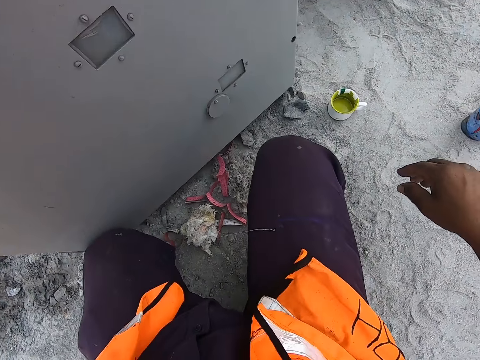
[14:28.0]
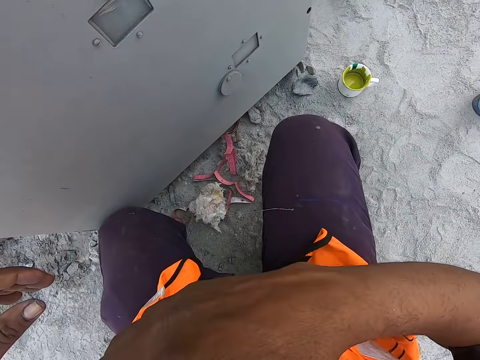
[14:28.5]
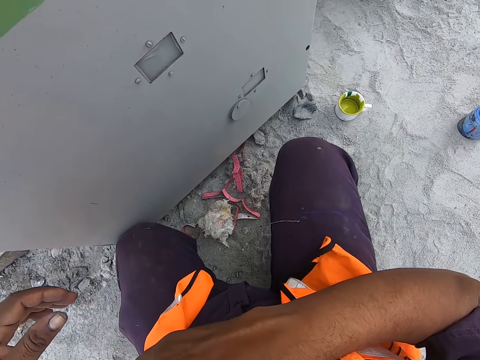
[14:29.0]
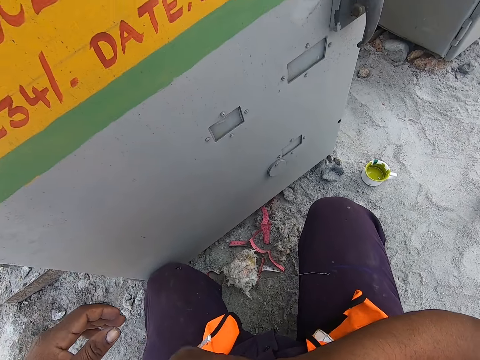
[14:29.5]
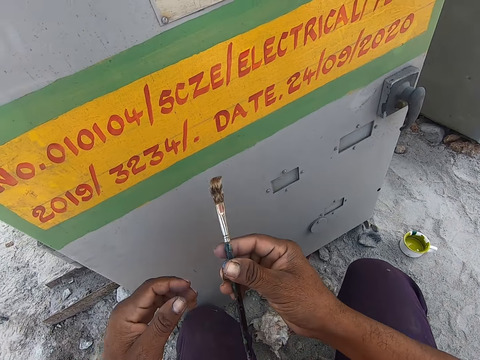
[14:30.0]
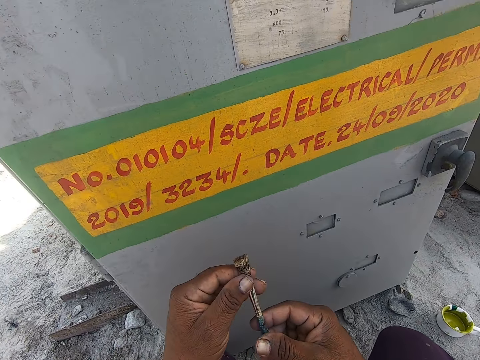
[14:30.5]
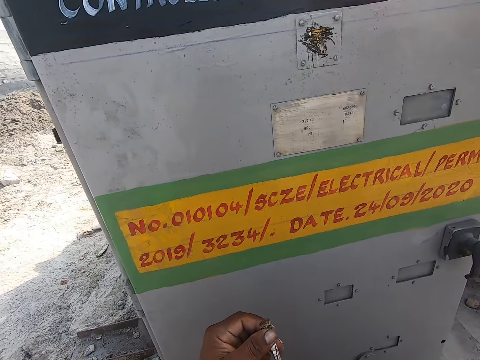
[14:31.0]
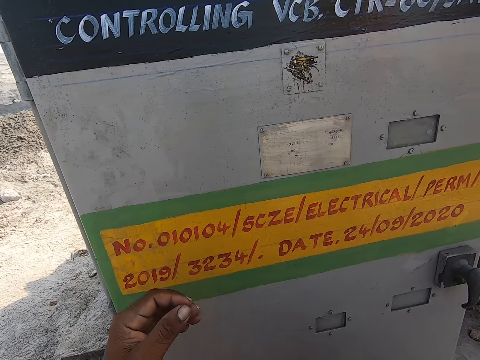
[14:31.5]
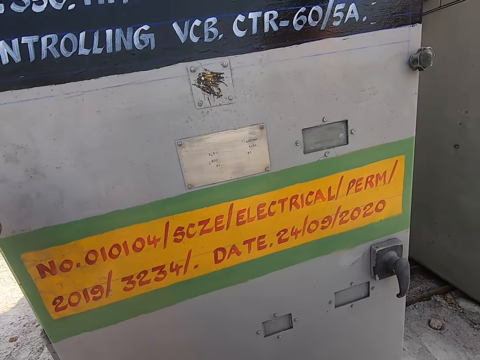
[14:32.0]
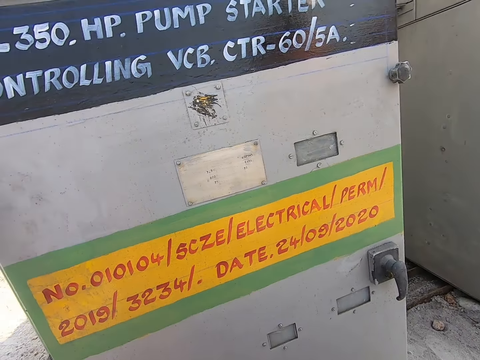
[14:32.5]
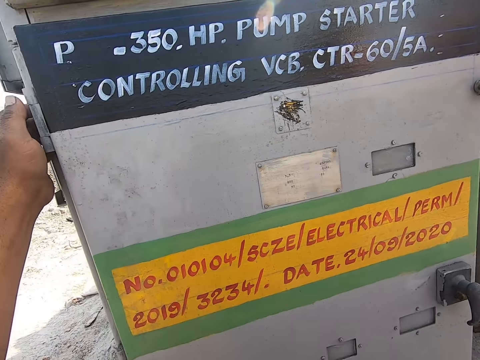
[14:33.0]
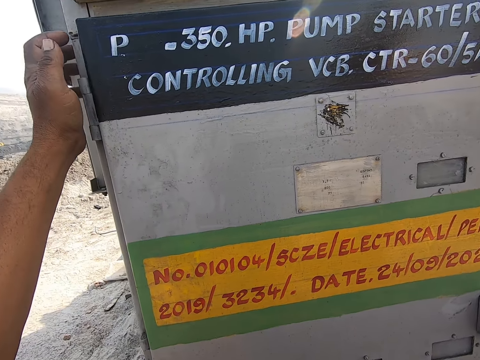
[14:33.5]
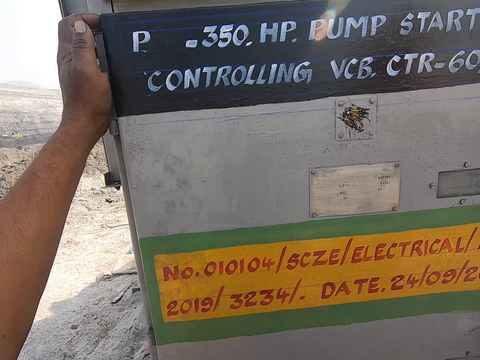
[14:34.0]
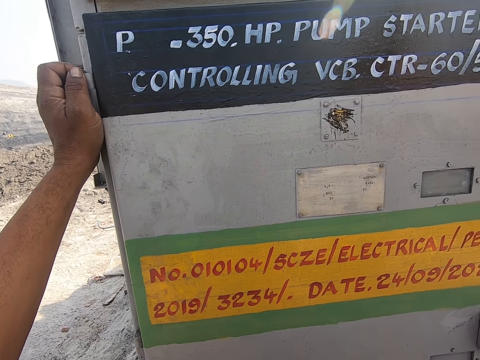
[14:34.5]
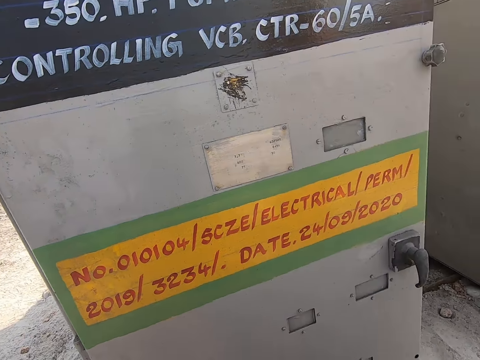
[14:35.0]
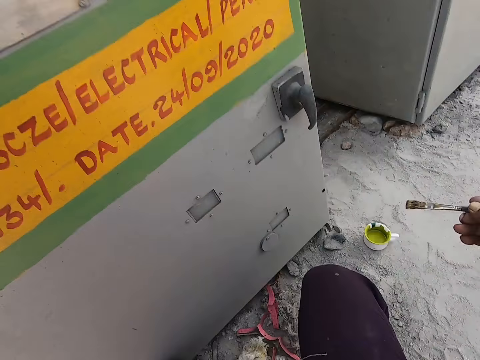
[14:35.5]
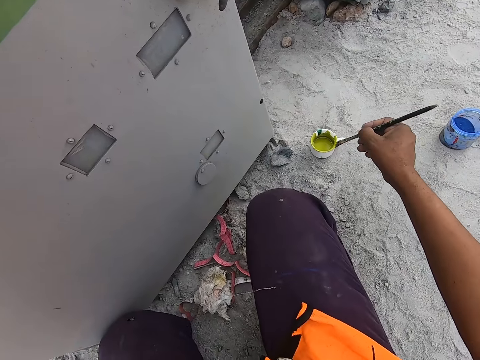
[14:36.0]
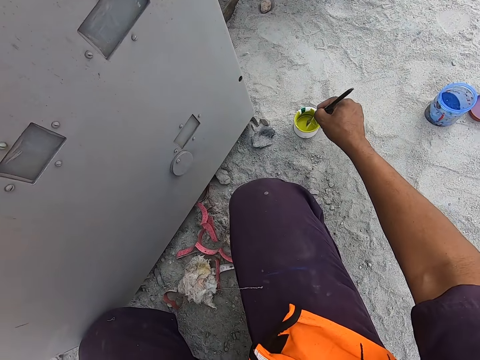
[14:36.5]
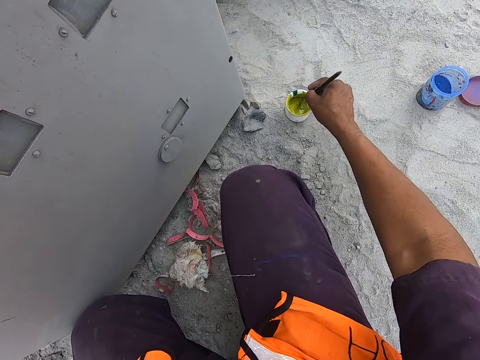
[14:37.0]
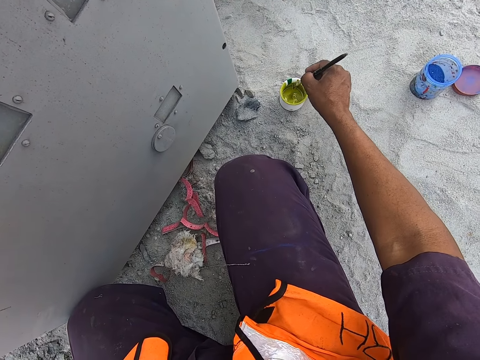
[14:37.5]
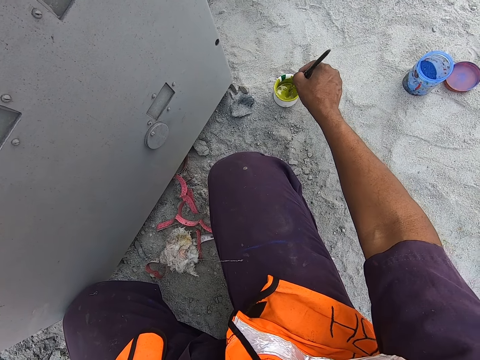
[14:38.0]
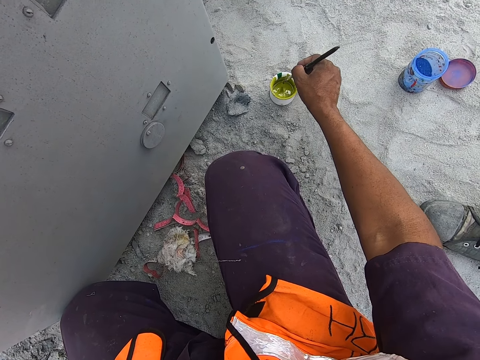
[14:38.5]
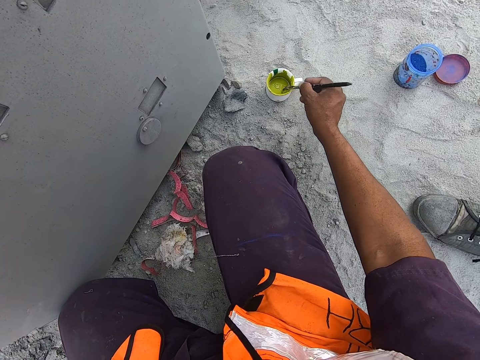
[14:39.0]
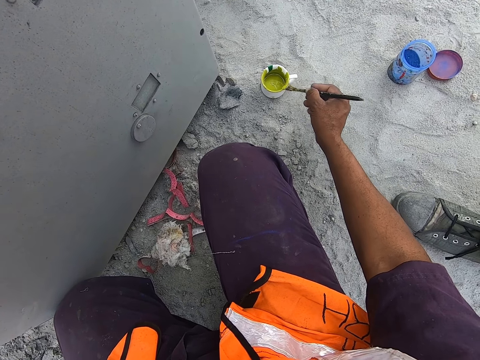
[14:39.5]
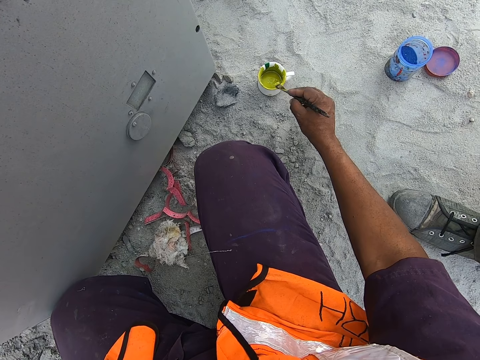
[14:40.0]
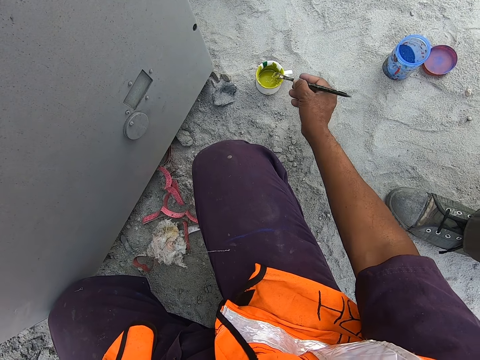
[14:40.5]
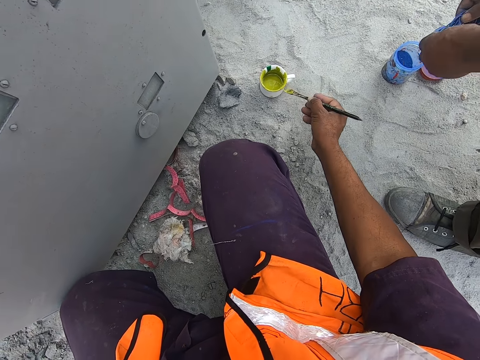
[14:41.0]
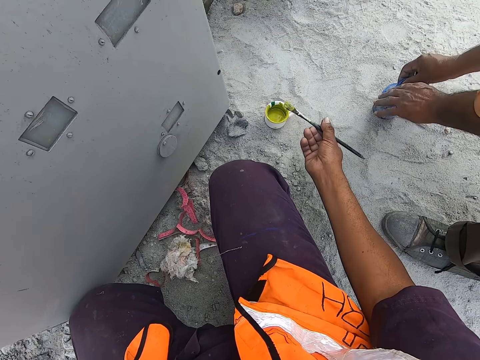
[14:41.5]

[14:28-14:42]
The camera wearer removes a brush from his pocket. He dips the brush in the can.

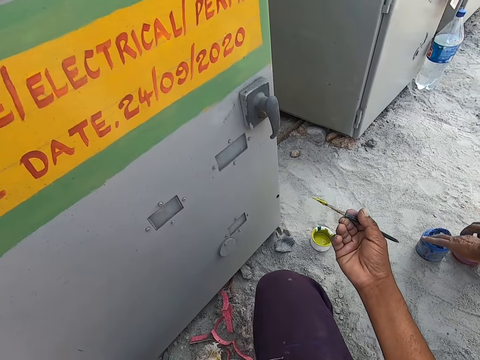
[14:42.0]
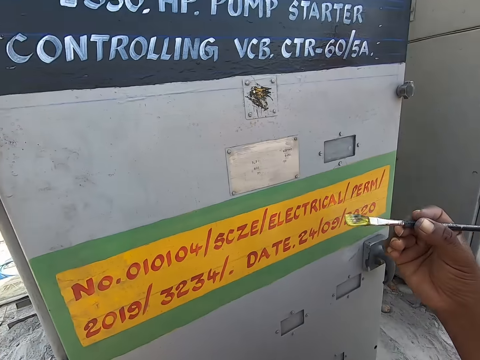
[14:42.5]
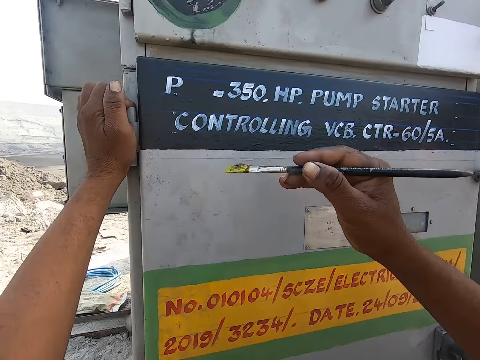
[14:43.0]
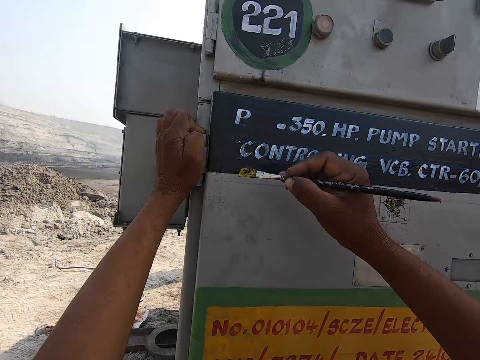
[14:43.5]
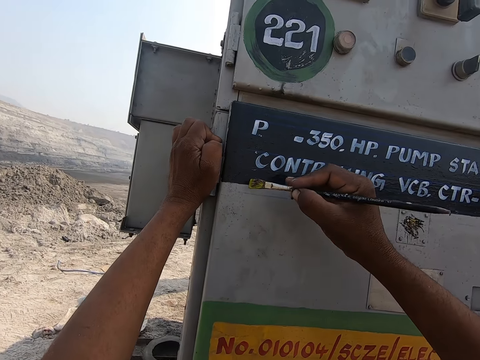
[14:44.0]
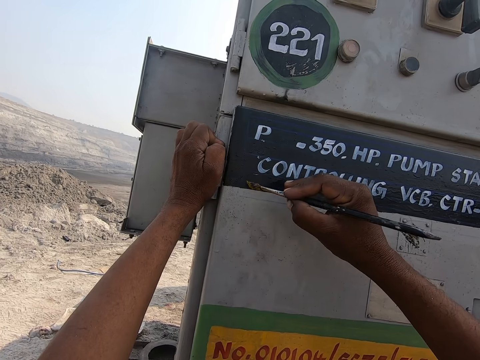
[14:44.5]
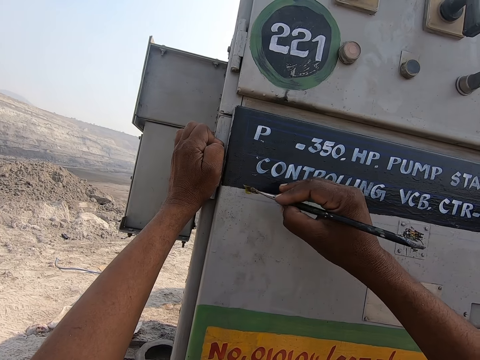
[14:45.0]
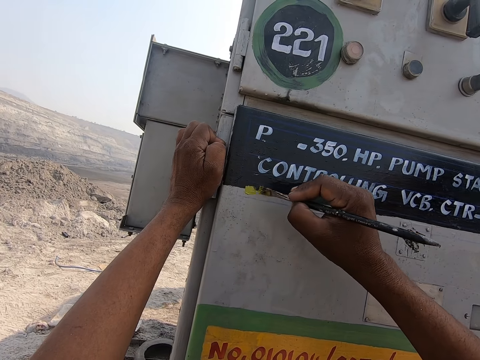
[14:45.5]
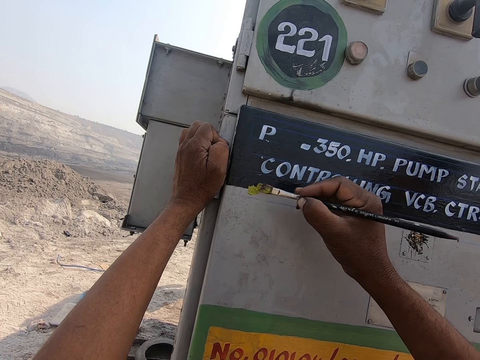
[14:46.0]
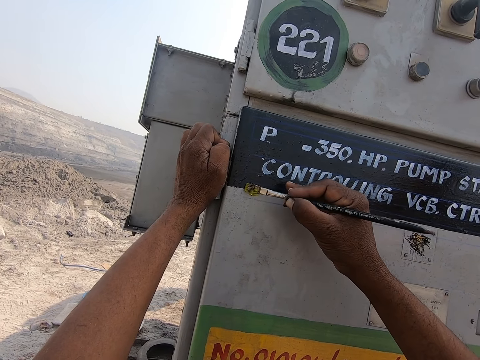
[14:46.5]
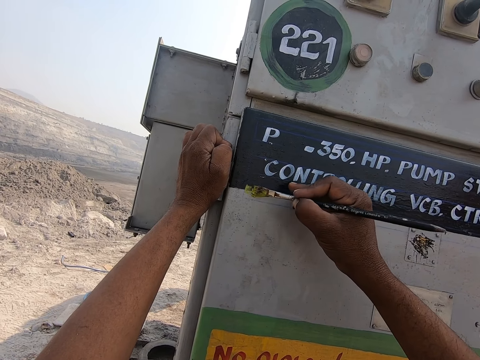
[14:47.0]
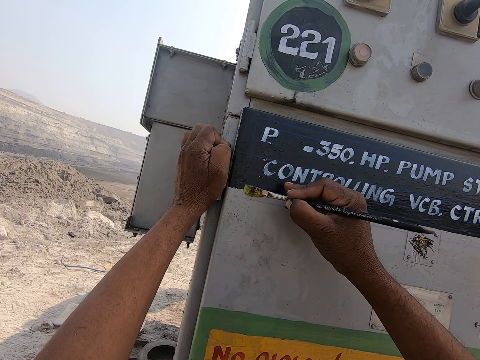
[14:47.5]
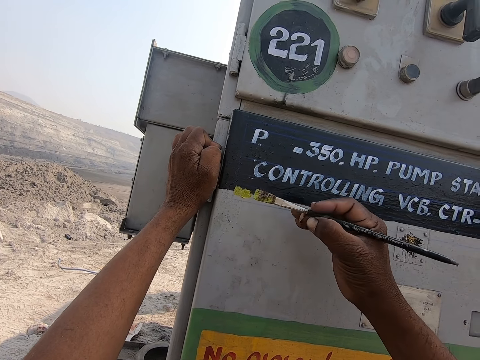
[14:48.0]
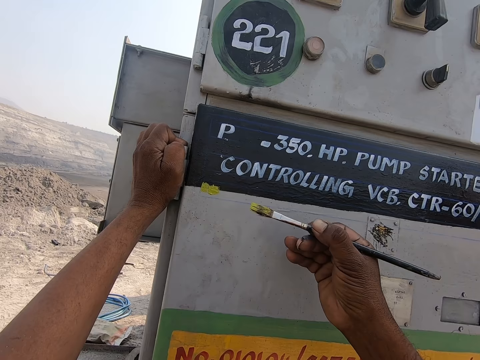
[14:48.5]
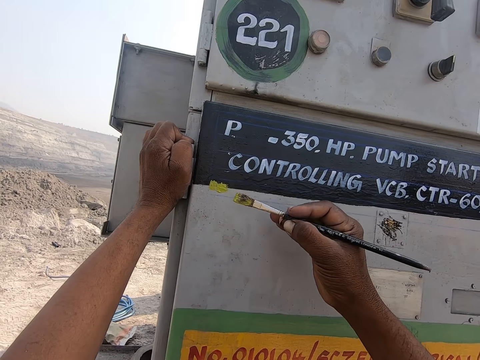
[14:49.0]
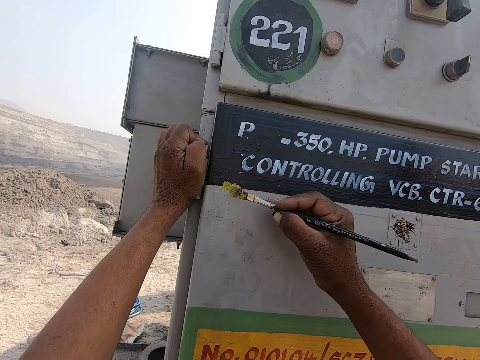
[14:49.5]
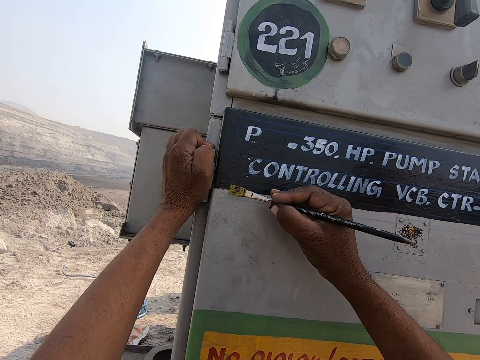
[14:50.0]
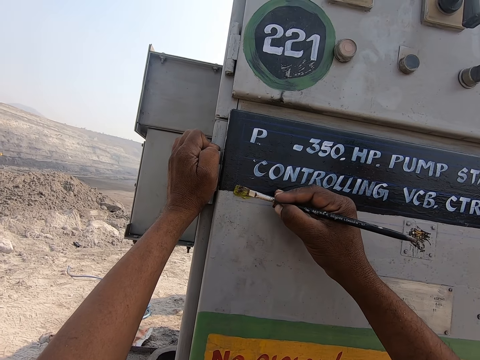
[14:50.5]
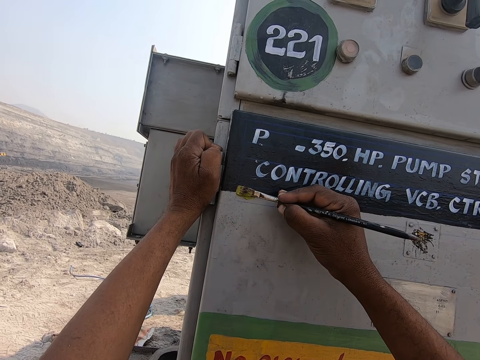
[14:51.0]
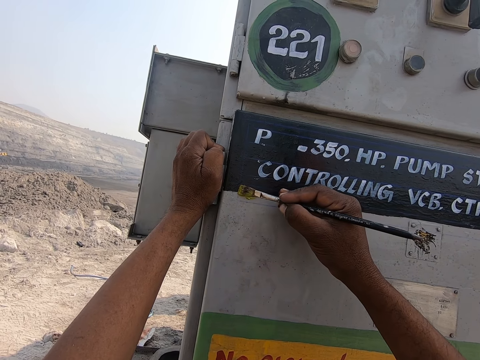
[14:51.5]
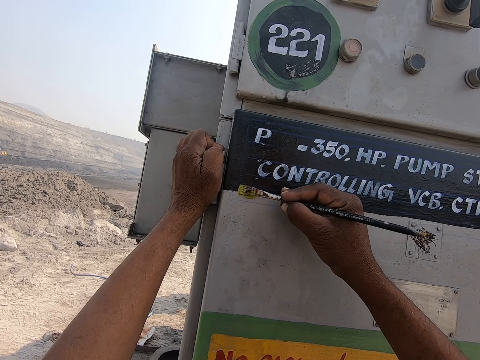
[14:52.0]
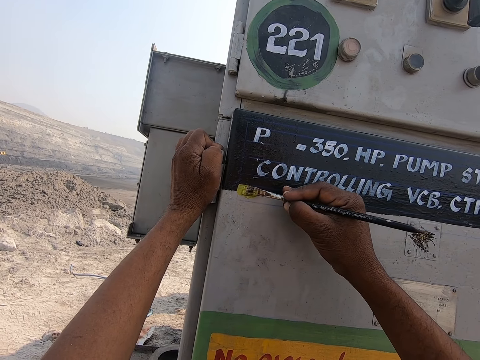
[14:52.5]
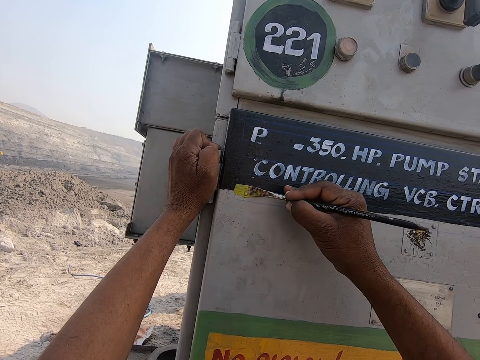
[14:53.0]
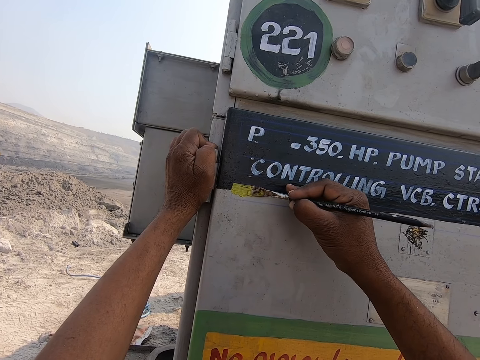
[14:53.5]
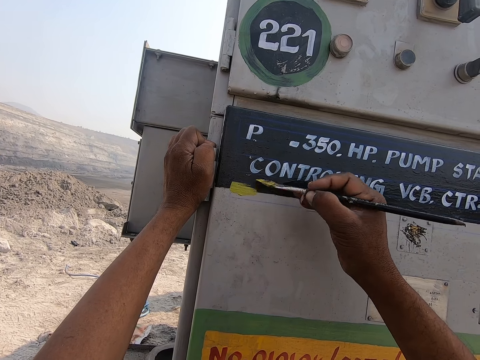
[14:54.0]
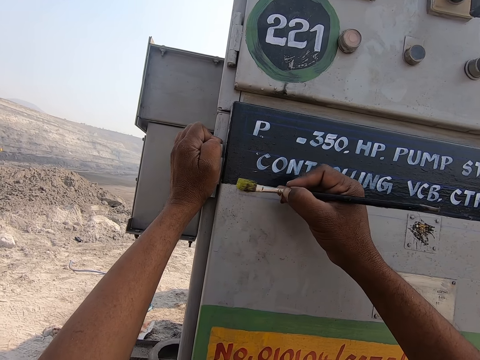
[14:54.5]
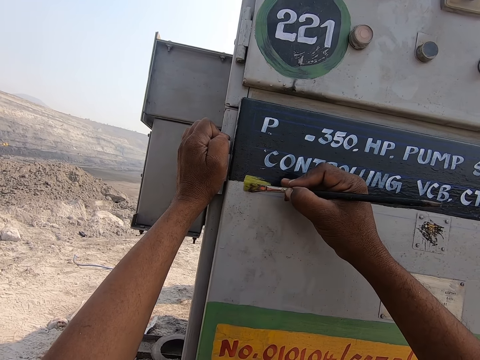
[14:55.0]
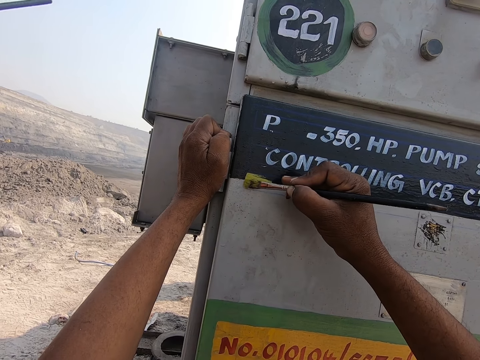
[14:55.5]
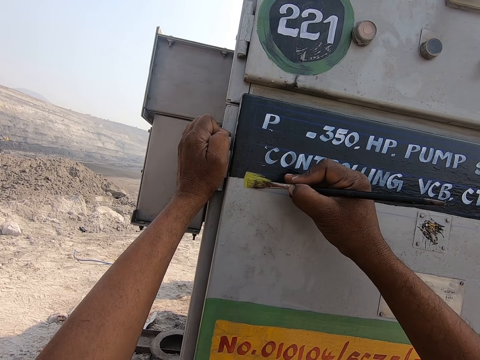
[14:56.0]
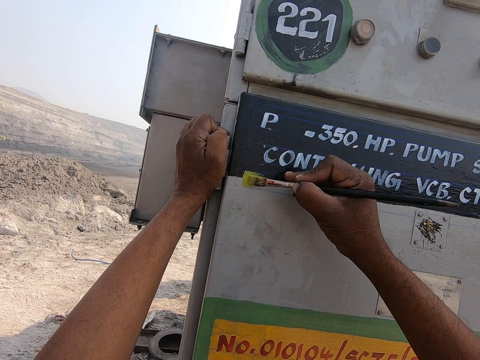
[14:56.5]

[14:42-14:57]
The camera wearer paints the board with the paintbrush.
